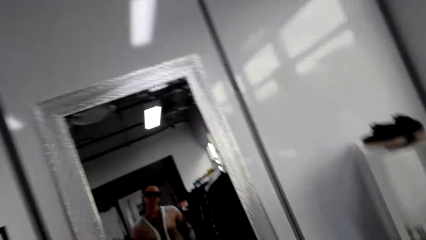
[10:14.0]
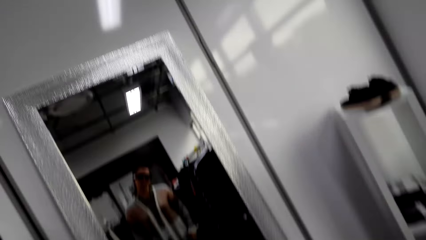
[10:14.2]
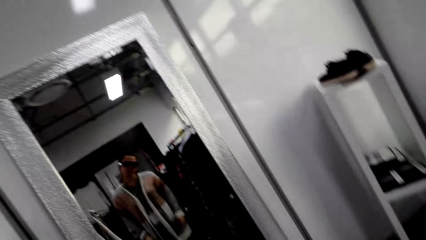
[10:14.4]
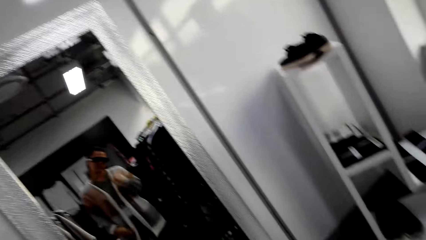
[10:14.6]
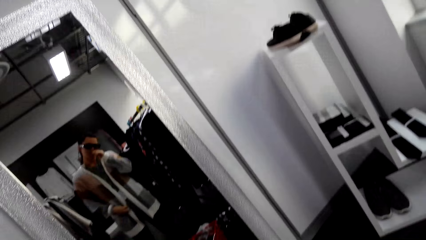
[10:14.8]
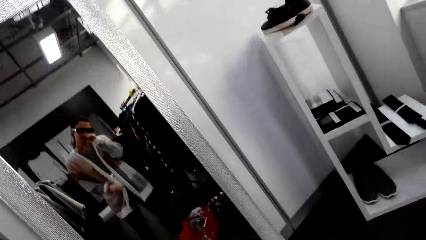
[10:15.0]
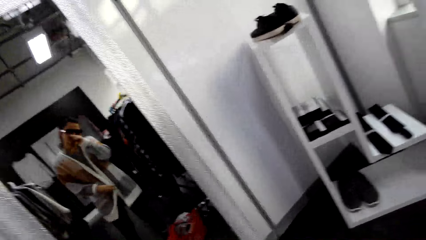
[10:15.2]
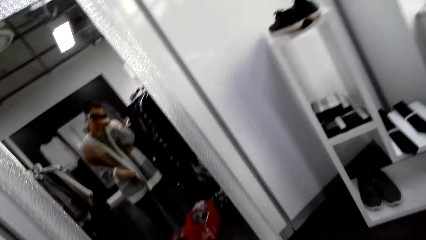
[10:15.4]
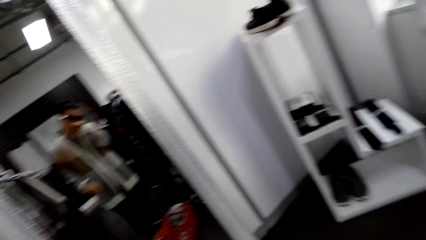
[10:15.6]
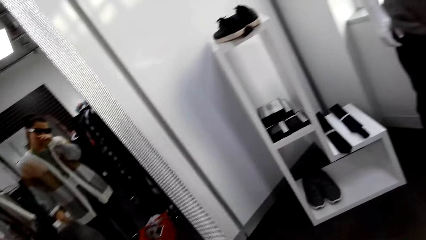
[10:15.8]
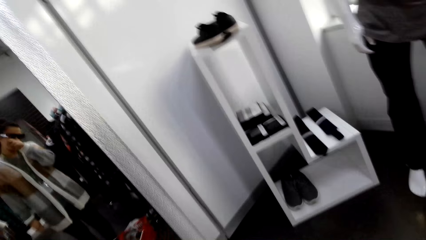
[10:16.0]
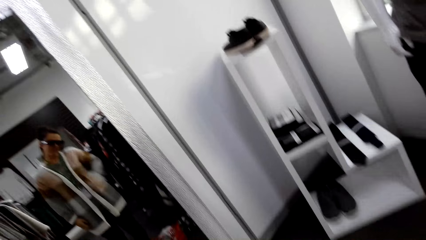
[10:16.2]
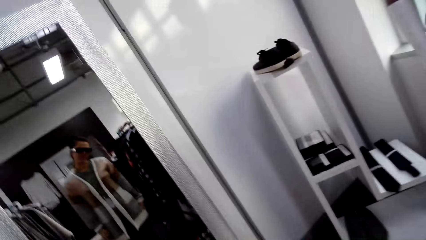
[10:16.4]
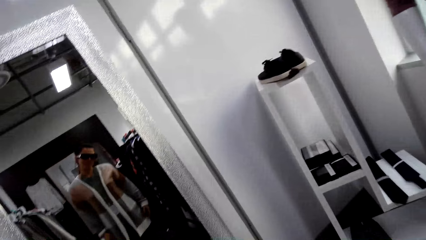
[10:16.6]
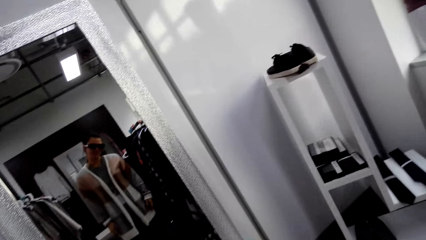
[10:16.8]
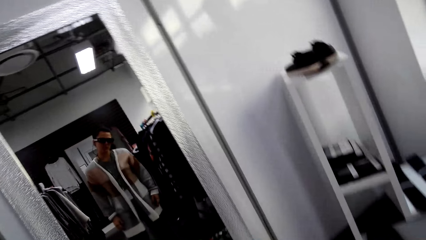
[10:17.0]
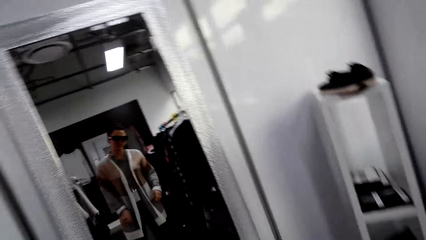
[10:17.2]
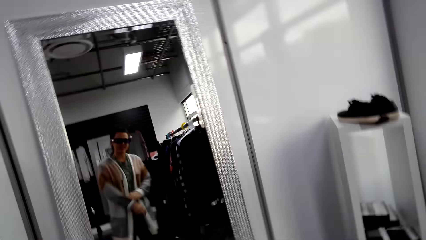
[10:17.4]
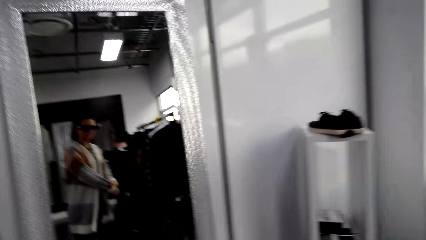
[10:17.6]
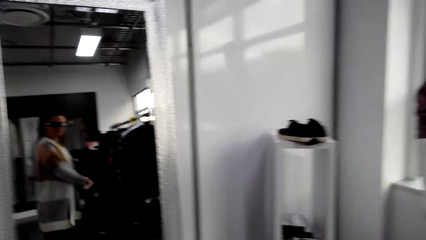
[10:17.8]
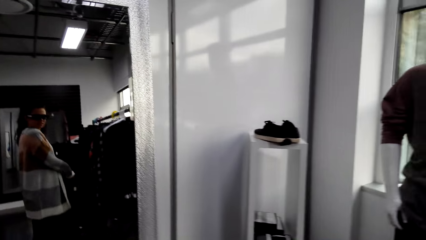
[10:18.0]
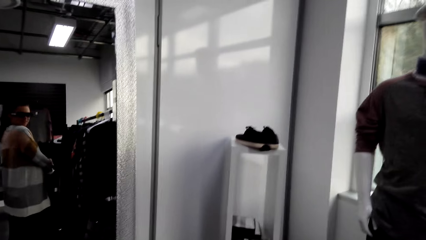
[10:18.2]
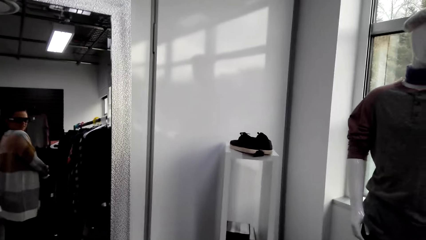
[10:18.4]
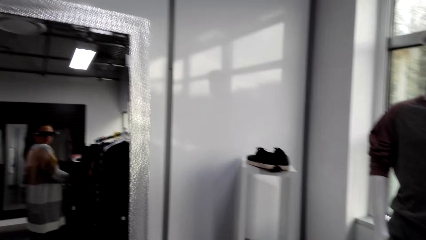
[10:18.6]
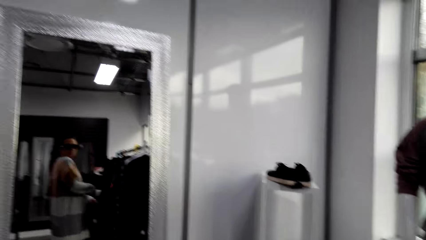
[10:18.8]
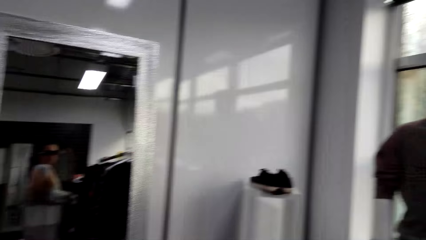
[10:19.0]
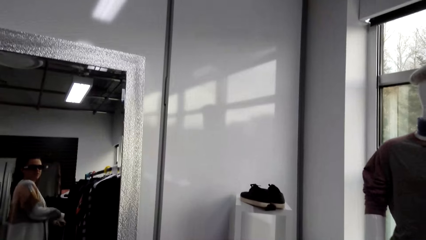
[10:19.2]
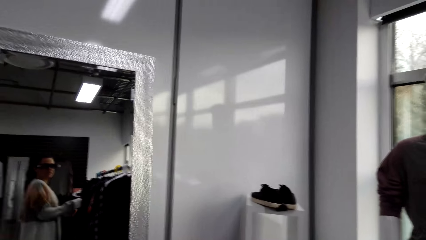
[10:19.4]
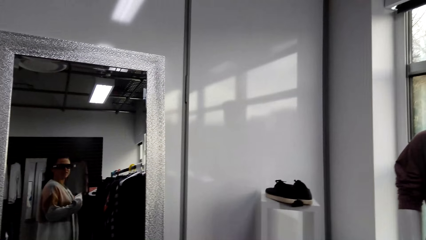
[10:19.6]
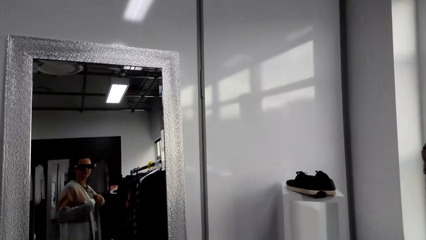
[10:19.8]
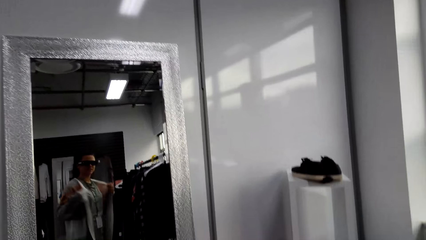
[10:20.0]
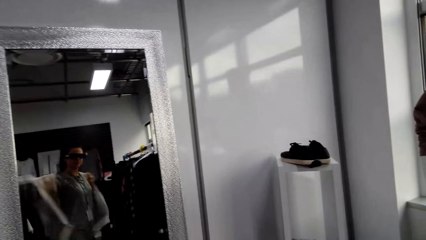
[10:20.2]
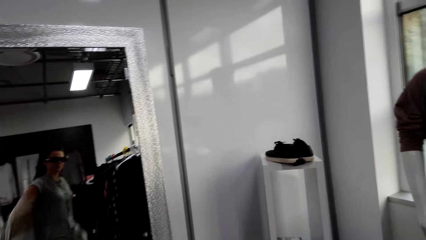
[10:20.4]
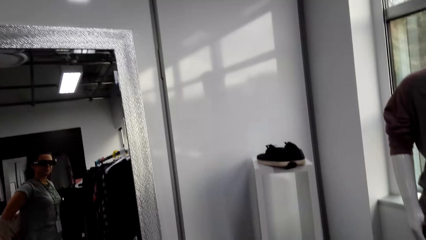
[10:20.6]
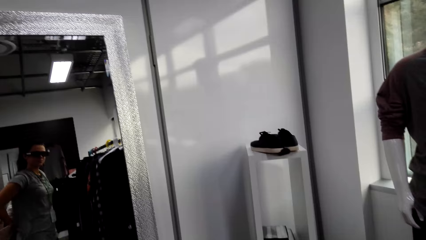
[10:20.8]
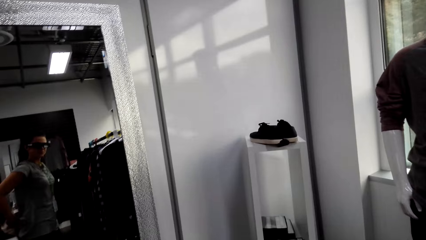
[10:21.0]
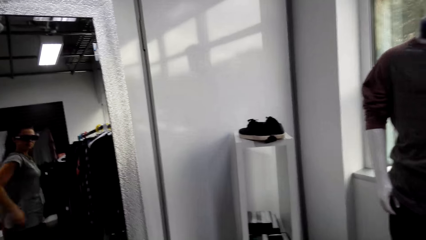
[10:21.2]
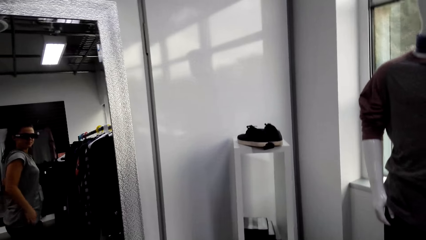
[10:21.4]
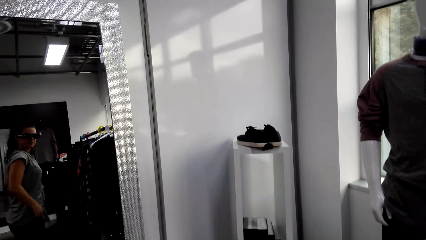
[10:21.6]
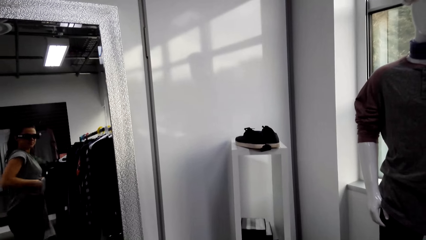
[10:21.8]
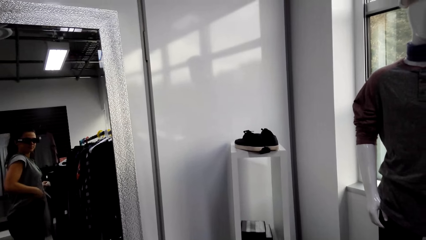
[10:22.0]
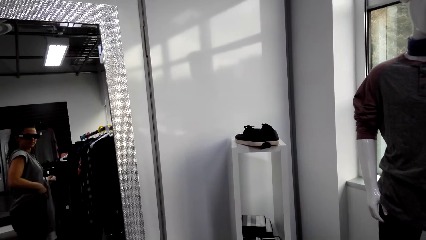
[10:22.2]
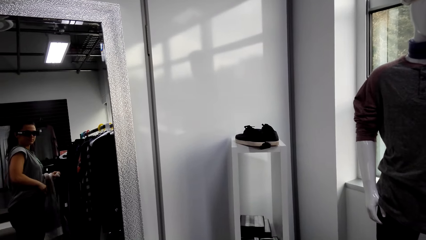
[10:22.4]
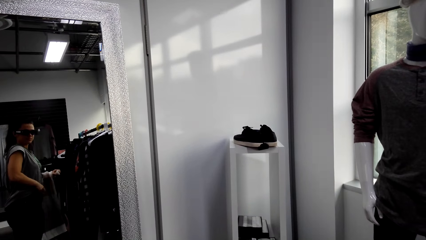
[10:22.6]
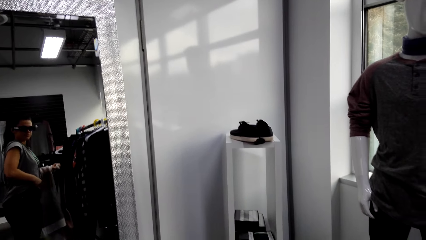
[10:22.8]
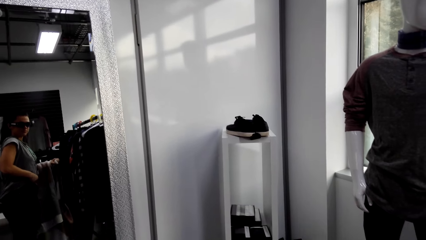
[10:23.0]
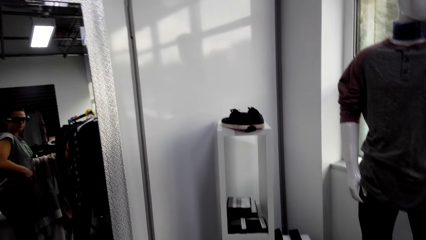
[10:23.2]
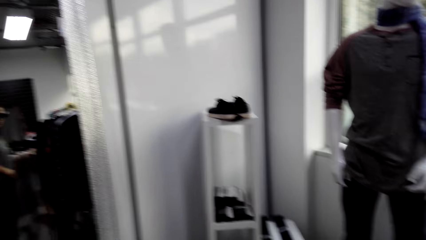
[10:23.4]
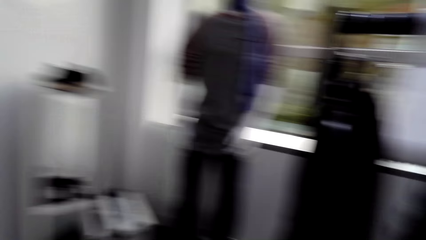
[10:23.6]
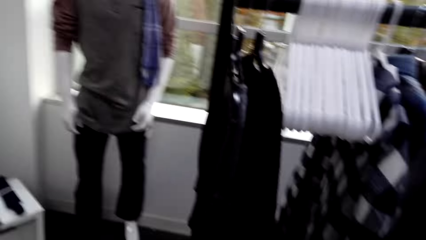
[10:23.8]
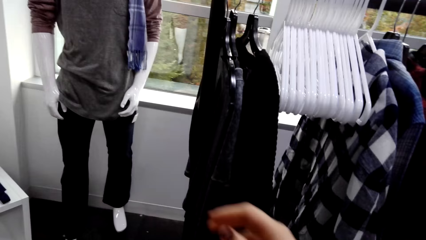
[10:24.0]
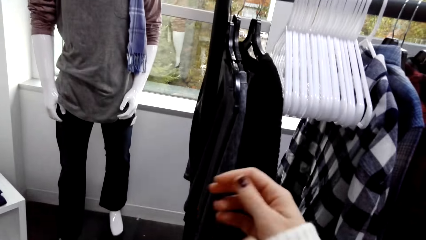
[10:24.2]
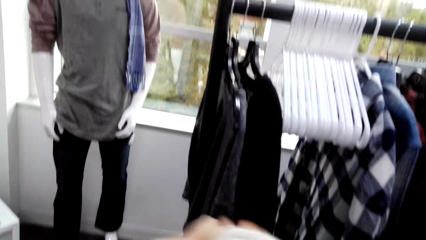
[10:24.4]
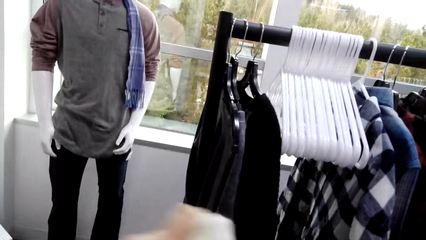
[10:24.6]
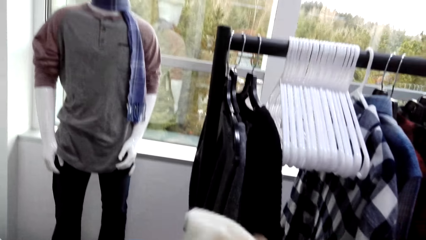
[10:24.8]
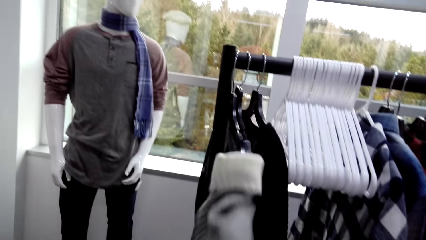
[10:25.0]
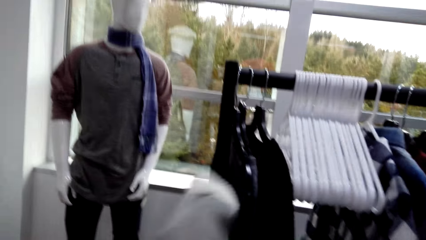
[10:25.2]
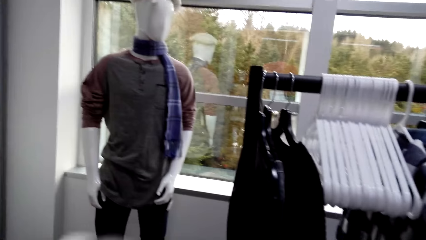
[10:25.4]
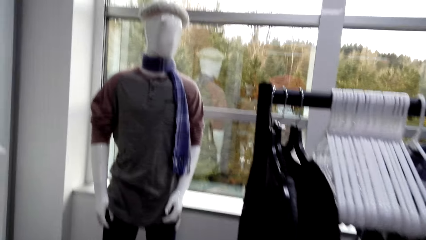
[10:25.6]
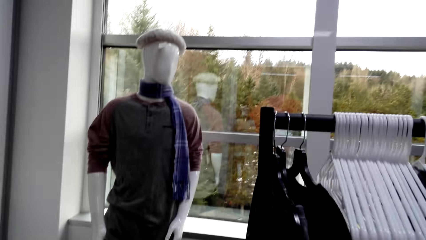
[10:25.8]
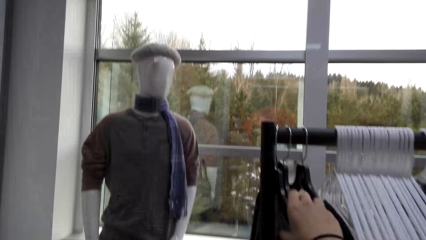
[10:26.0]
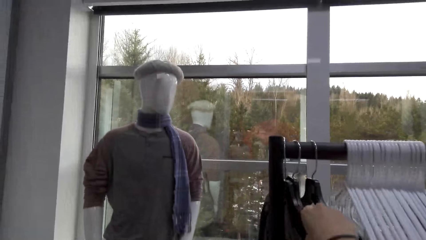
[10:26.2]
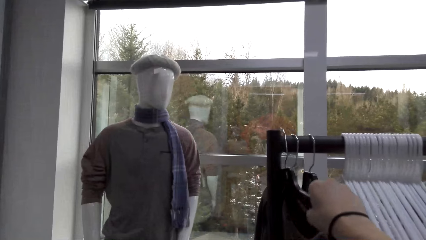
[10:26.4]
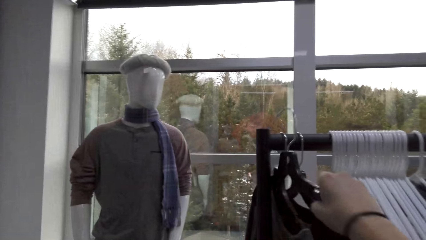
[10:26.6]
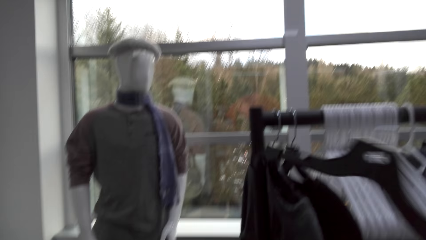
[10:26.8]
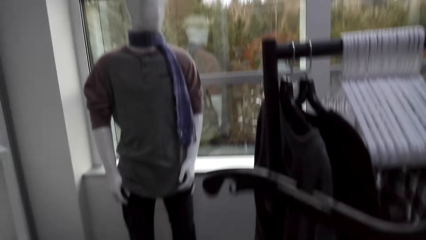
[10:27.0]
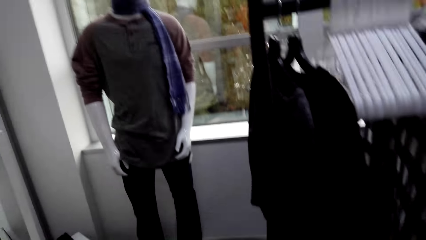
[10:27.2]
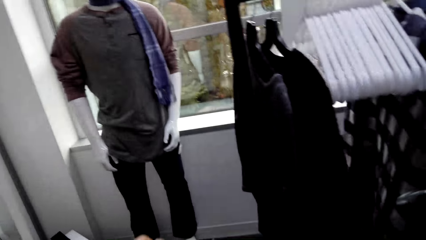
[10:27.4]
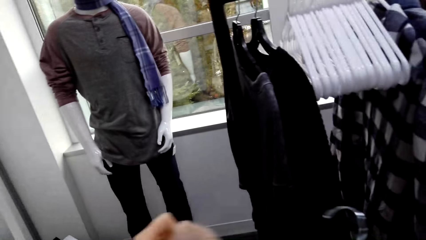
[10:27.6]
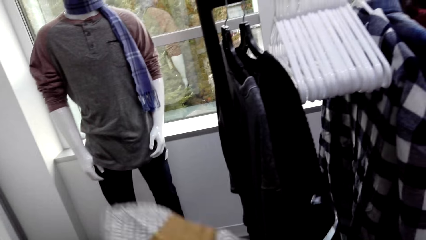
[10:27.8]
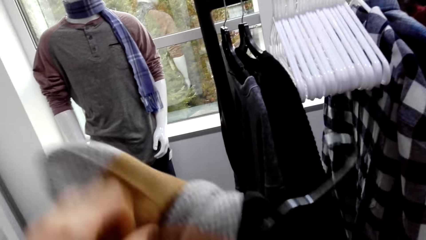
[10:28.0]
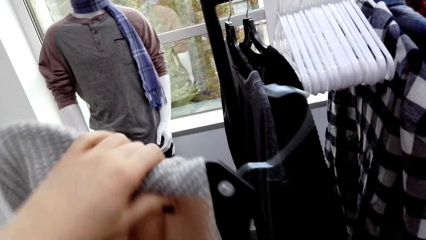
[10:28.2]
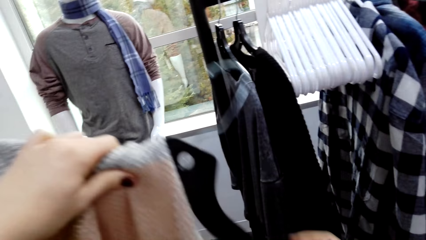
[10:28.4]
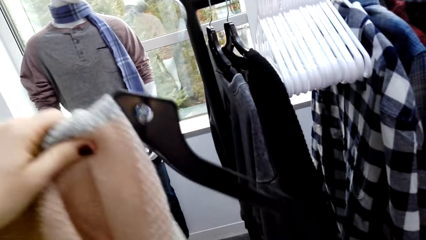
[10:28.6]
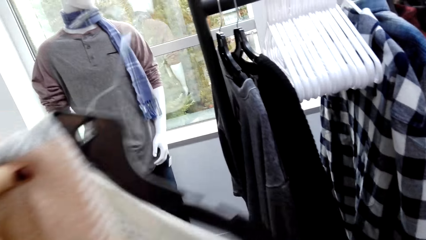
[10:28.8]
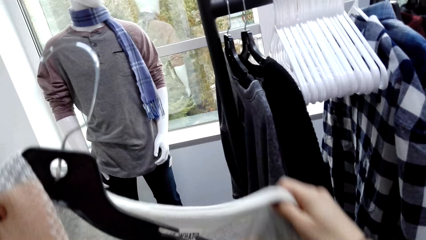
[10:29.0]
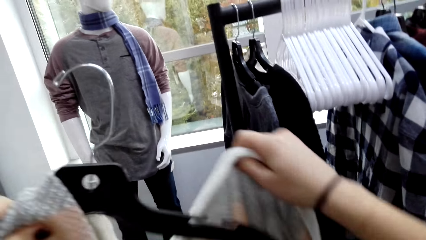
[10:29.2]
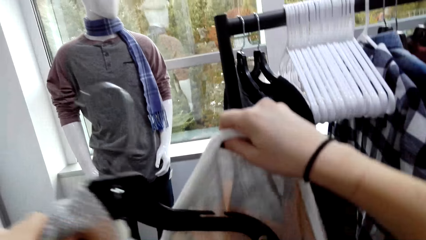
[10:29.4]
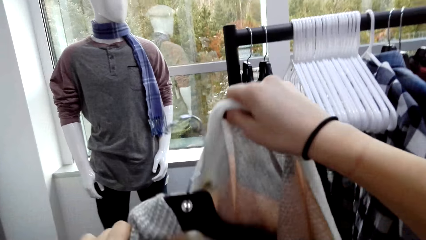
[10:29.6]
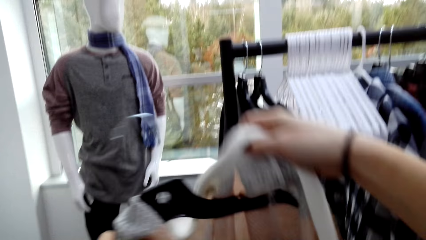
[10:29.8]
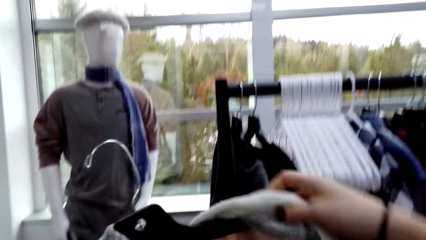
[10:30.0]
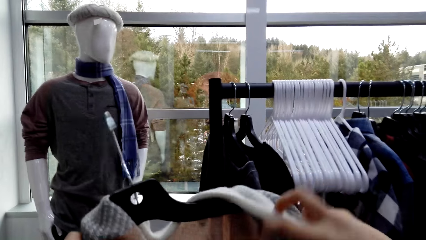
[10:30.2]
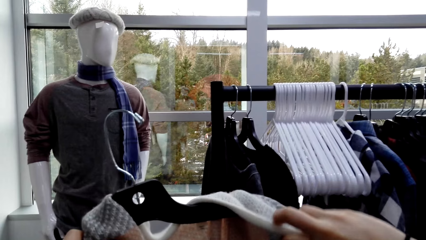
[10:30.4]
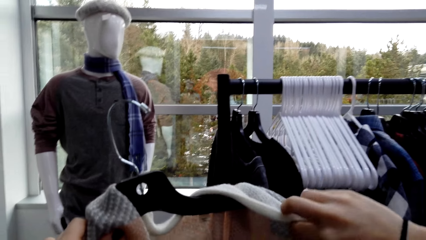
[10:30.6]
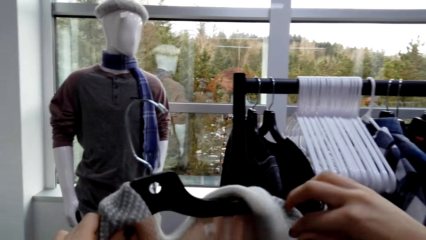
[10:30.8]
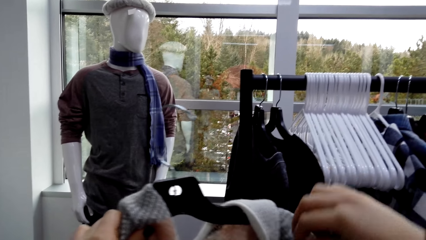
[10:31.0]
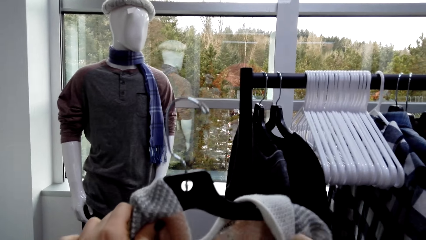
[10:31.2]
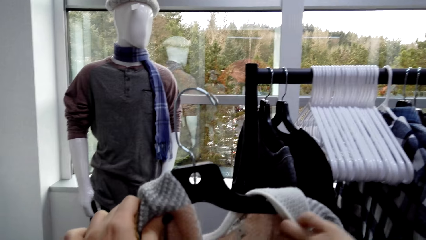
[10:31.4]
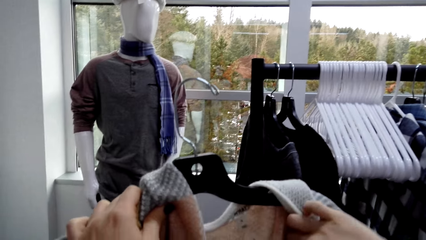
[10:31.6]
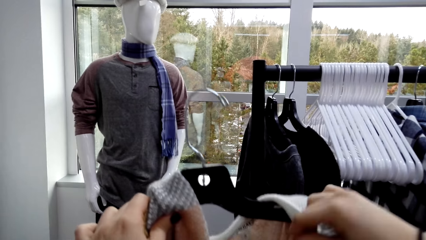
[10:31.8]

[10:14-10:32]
The camera wearer stares at the mirror. They touch the face with the left hand. They stare at the mirror. They remove the sweater. They stare at the mirror. They look aside. They pick a hanger with the right hand. They put the sweater on the hanger.
